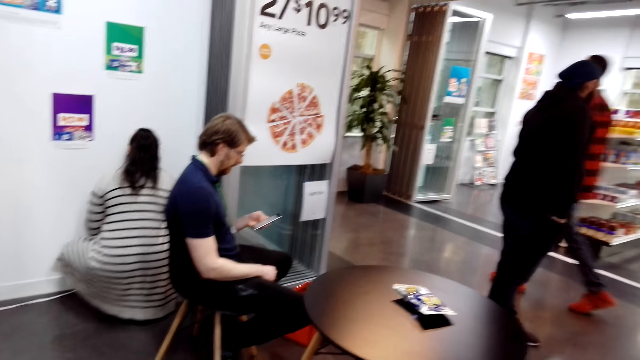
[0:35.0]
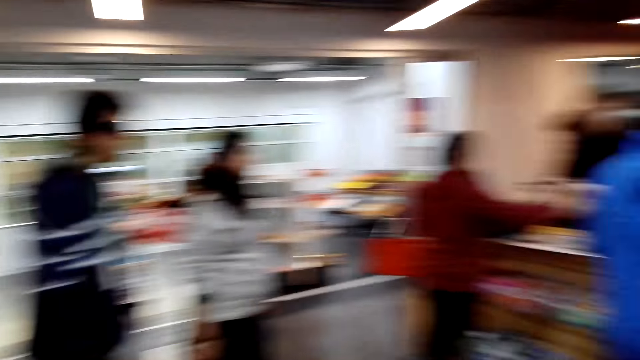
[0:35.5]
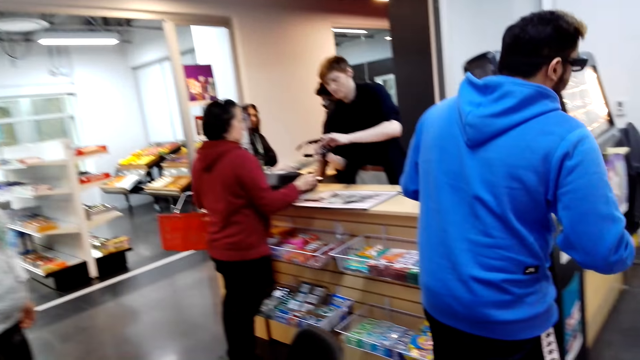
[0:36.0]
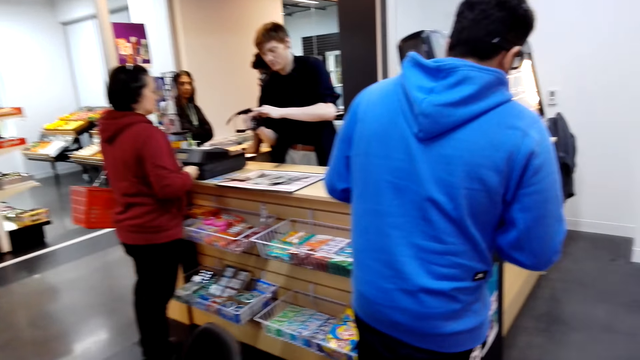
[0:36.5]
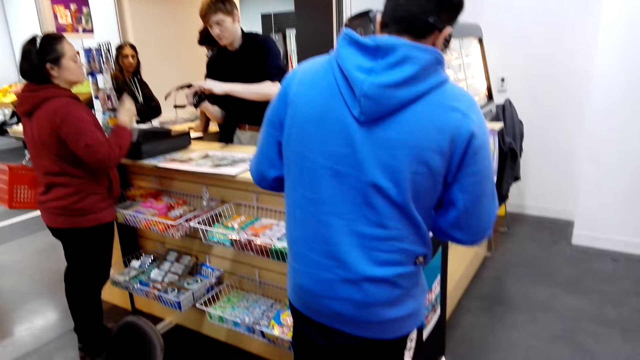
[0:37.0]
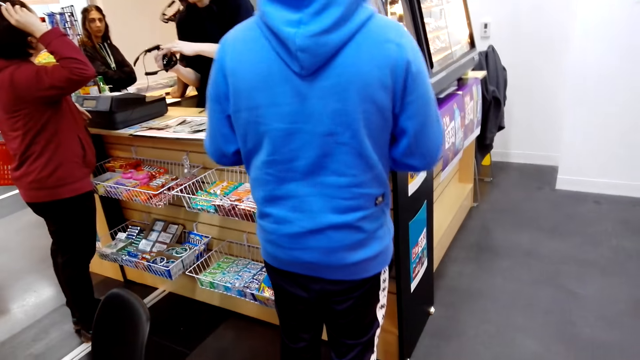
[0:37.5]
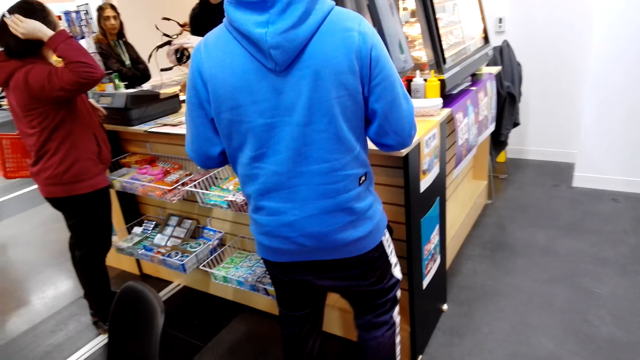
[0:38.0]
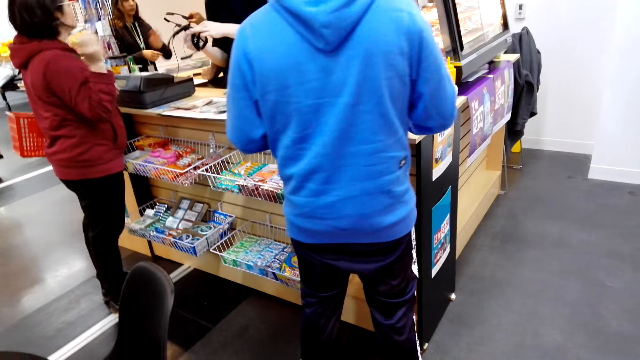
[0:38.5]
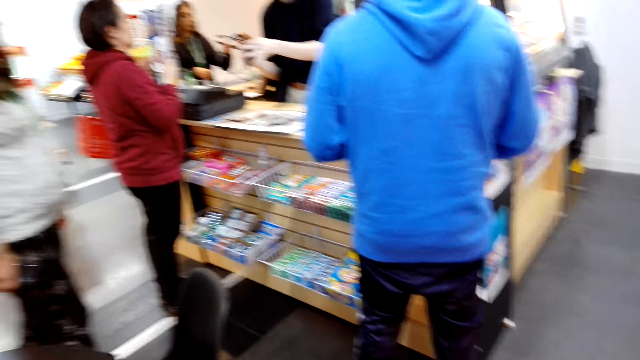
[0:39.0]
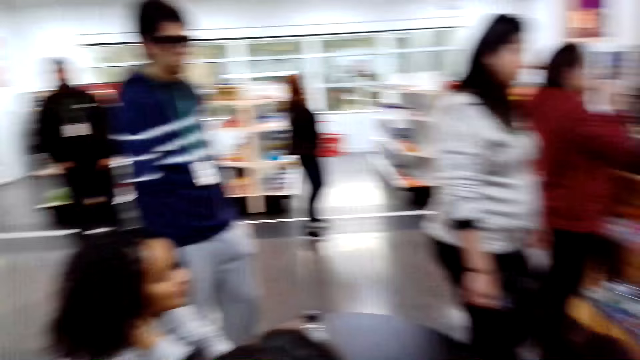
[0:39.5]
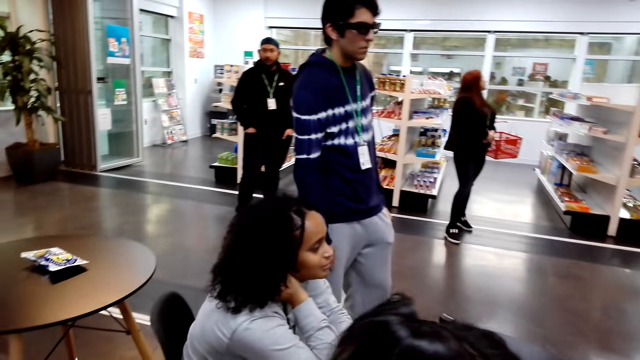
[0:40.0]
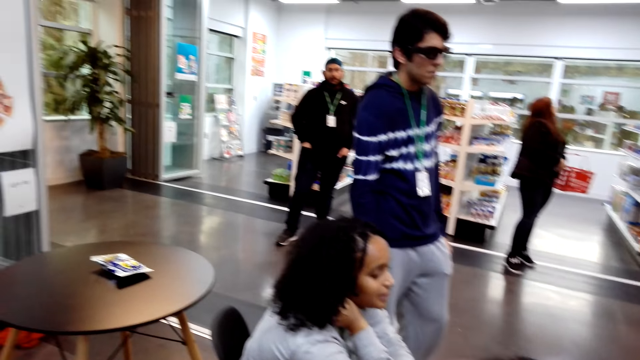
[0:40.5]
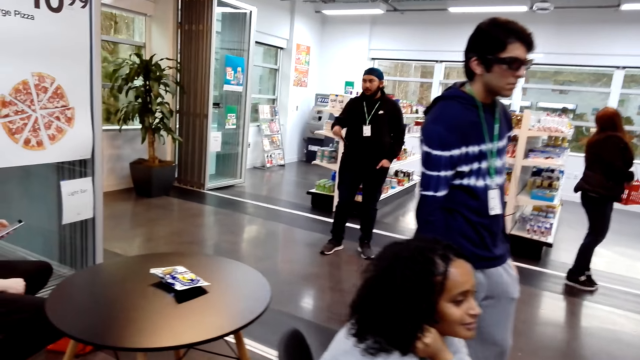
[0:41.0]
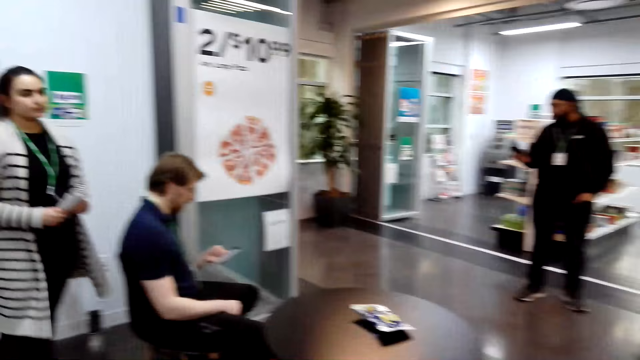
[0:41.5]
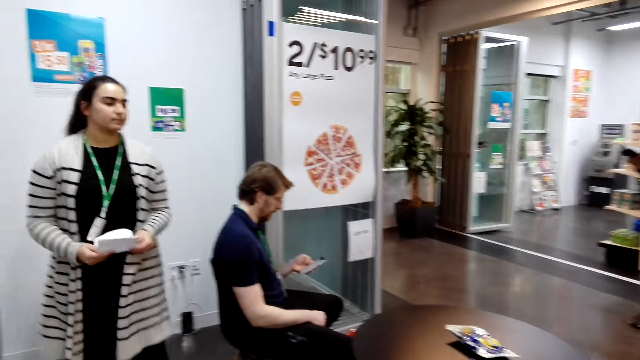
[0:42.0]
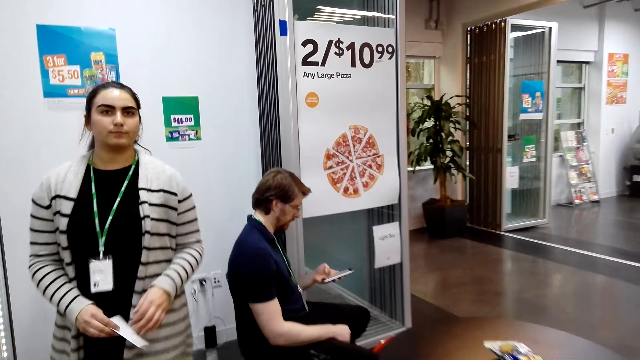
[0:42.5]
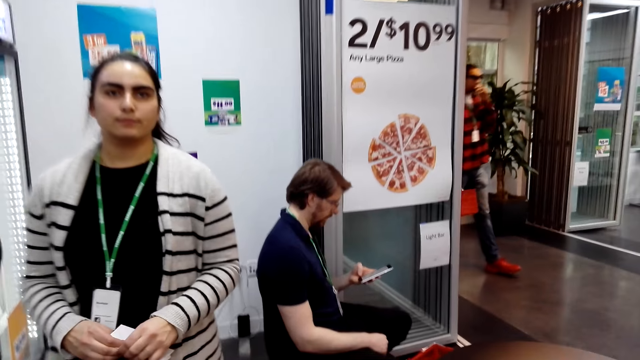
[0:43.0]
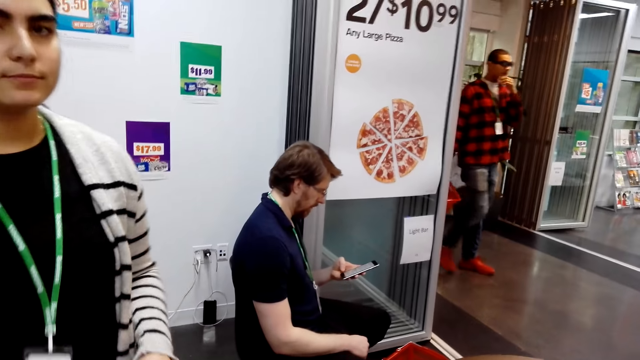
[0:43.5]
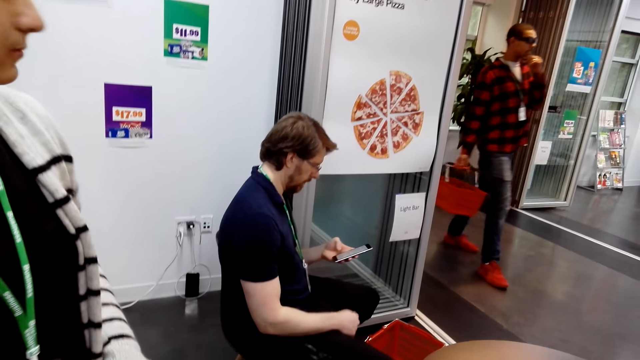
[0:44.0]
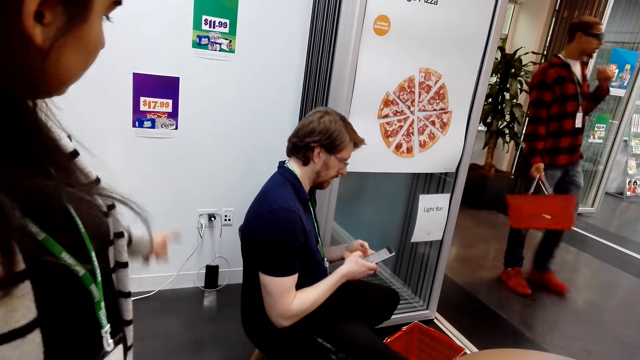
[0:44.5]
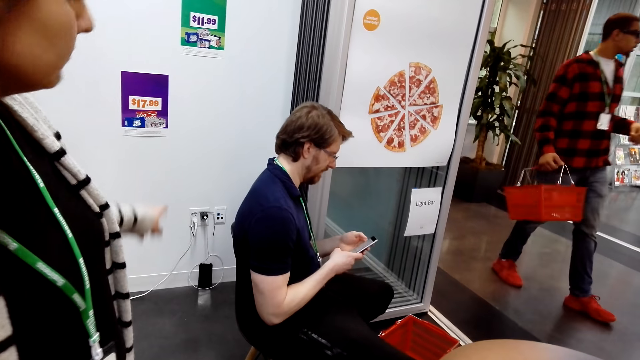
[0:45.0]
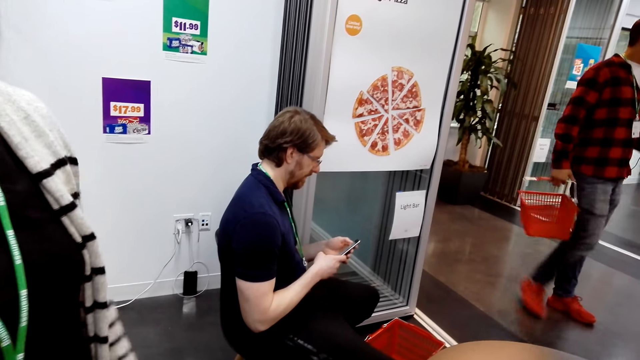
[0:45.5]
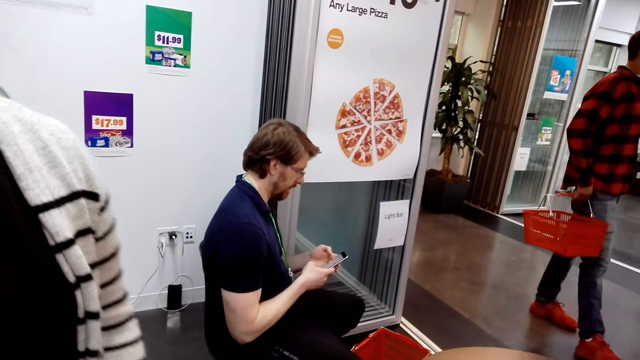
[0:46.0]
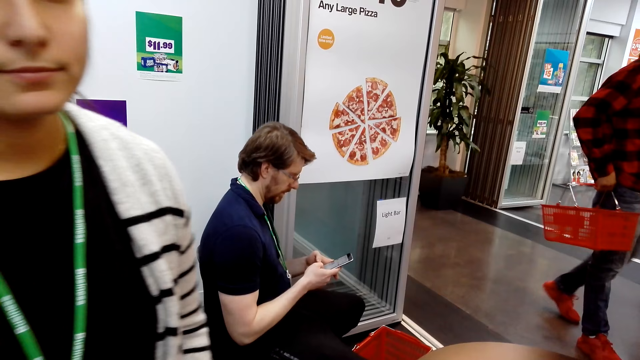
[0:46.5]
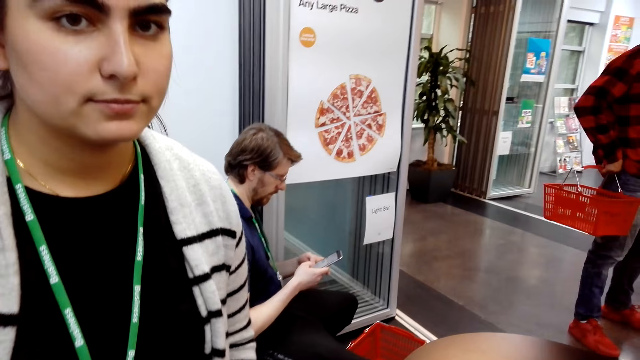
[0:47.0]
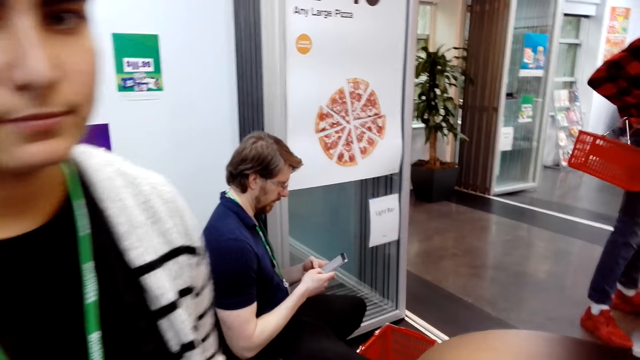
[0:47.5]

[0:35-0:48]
A man walks. A lady dialogues with another man at the counter desk. Another lady walks. The first man walks in the supermarket. The camera wearer talks to a woman.

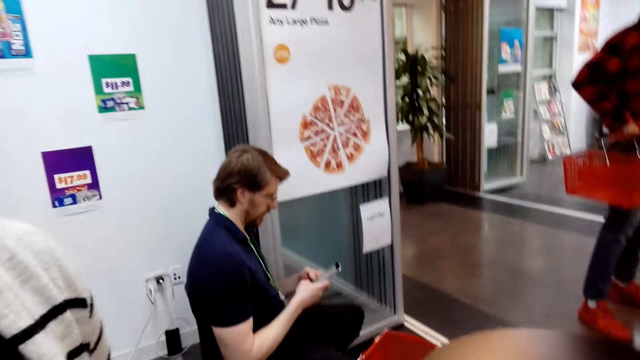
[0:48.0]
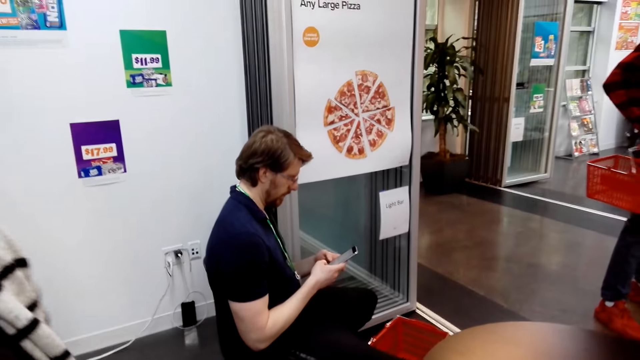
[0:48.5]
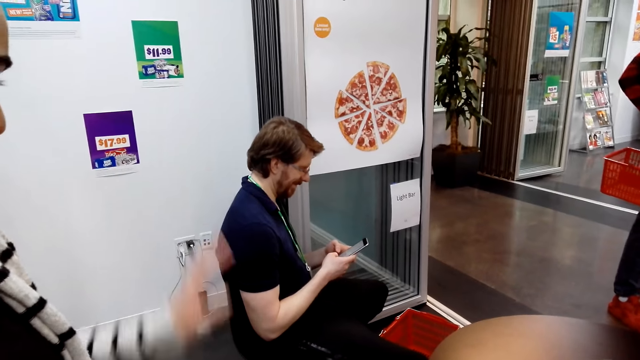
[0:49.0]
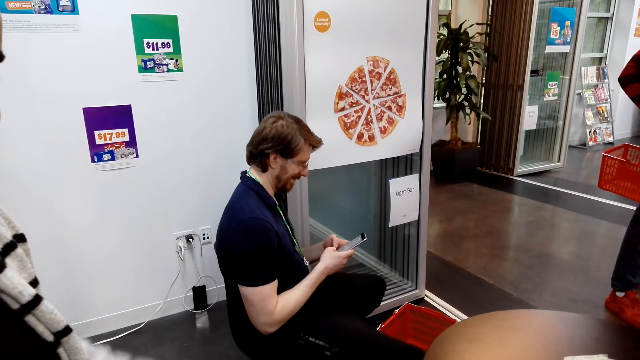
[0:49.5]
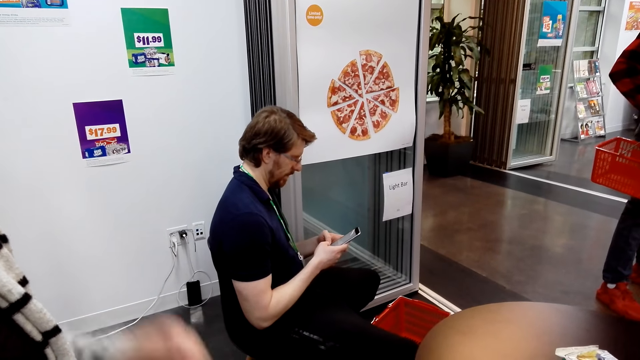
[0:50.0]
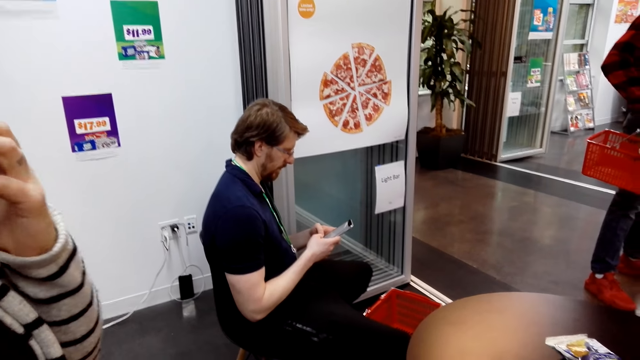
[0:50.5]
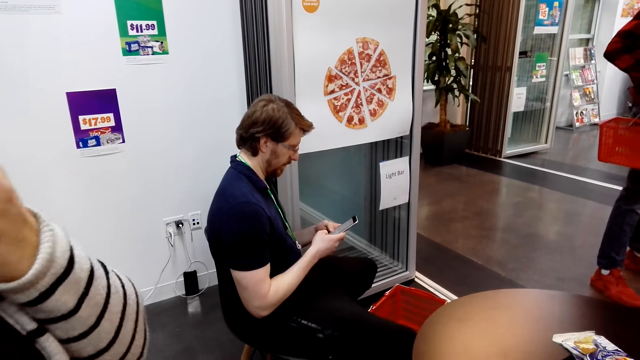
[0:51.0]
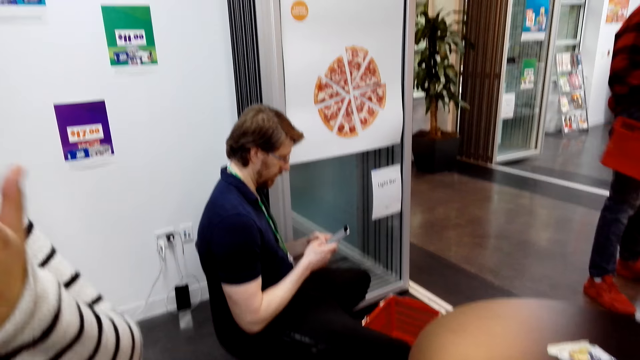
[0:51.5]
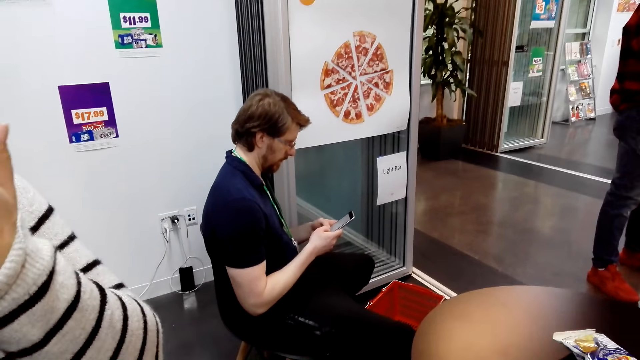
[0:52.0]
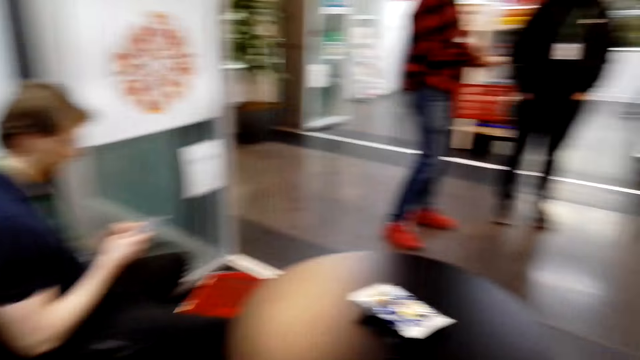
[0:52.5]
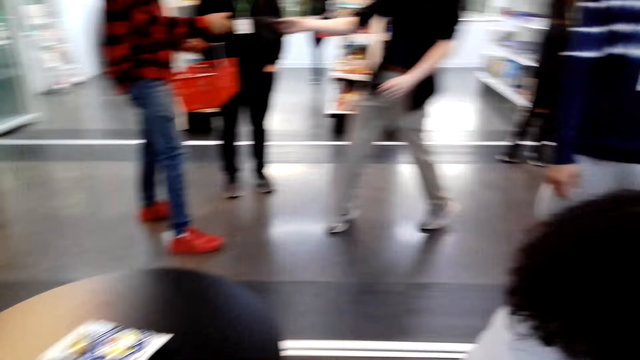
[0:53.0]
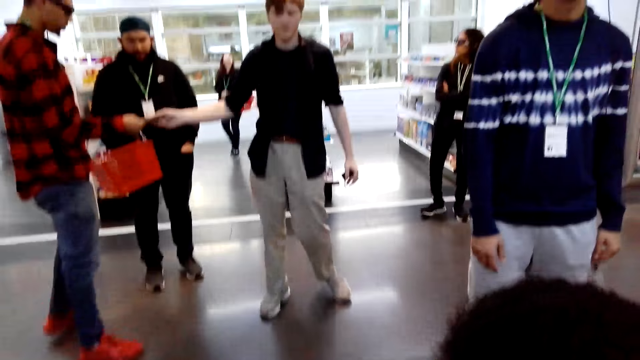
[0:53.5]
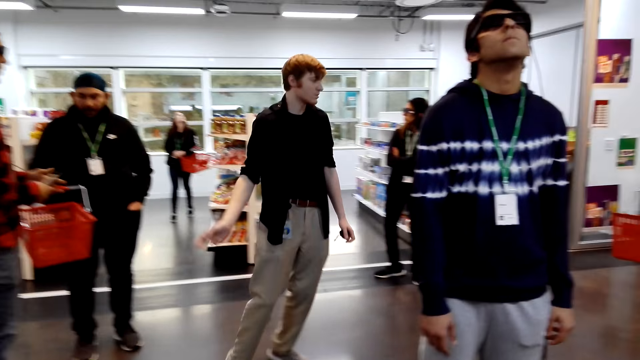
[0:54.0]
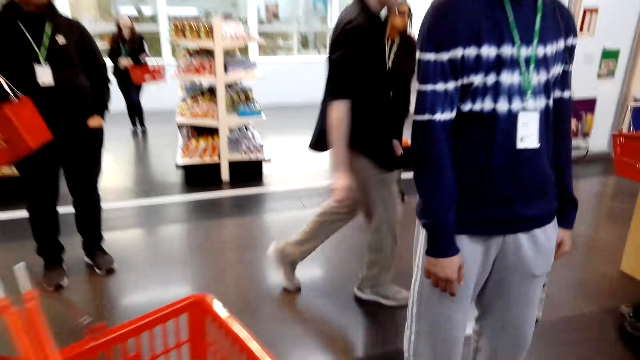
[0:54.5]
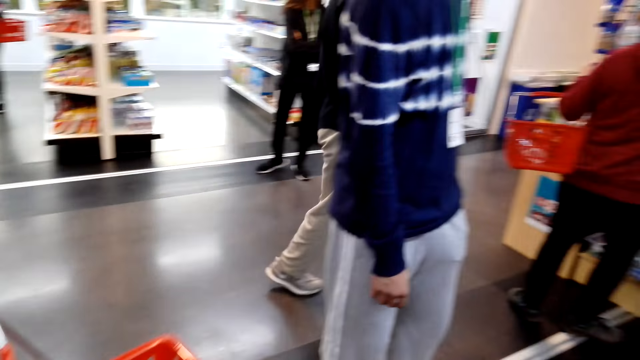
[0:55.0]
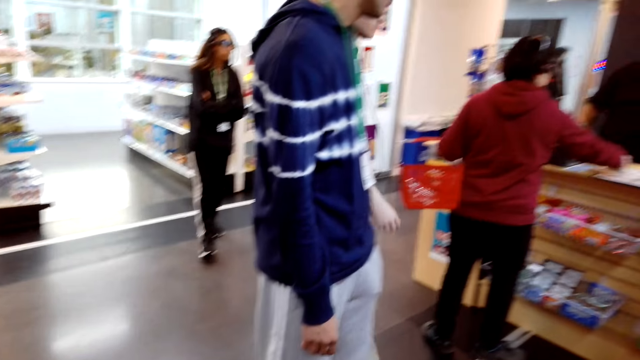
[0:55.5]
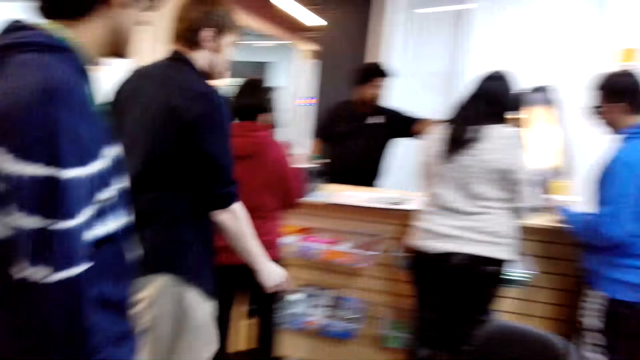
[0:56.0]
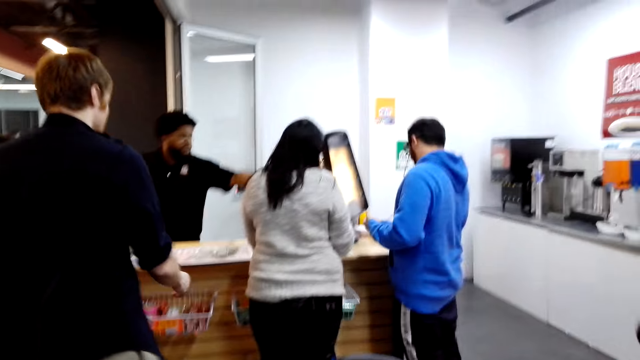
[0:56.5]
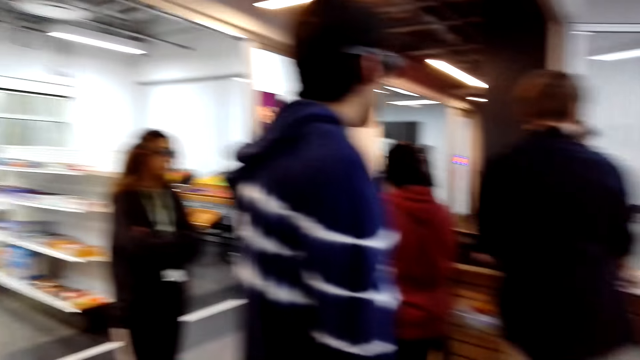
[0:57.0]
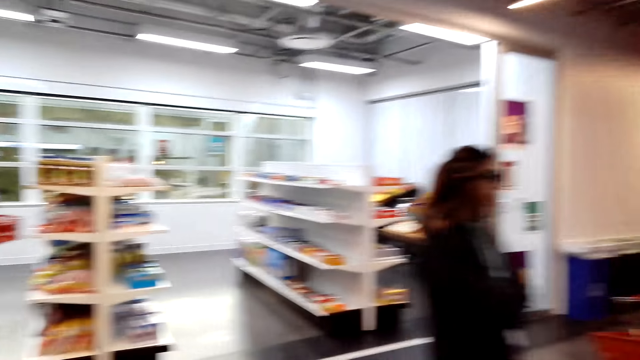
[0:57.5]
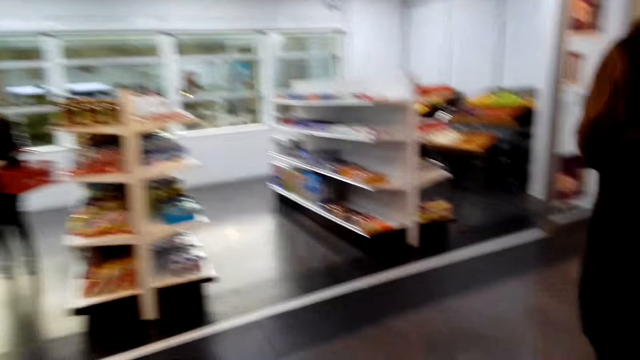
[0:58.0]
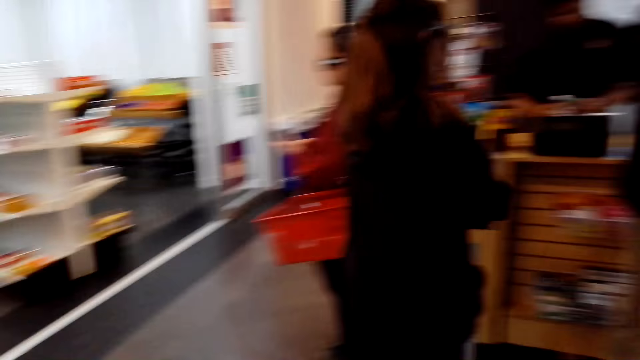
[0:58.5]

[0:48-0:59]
A lady dialogues with the camera wearer. A man gives something to another man. The first man walks towards the counter.
